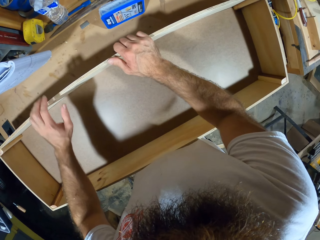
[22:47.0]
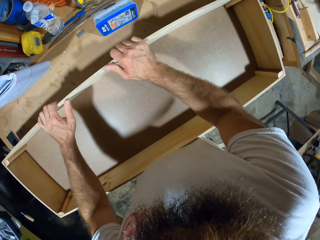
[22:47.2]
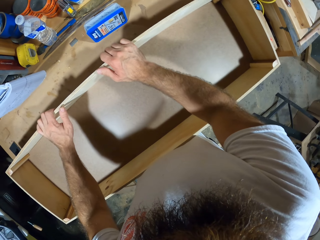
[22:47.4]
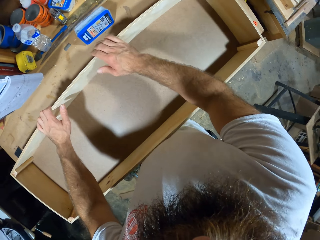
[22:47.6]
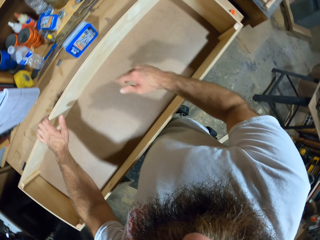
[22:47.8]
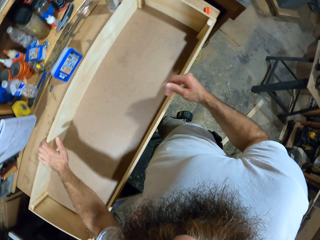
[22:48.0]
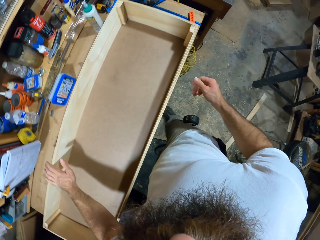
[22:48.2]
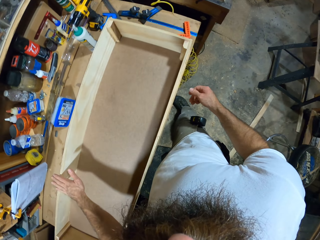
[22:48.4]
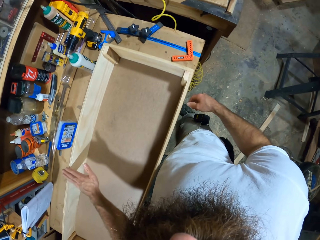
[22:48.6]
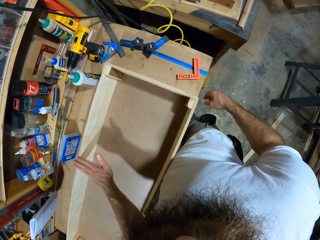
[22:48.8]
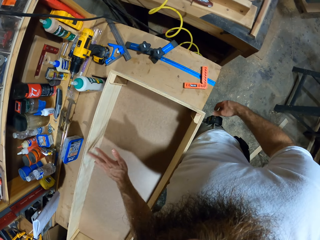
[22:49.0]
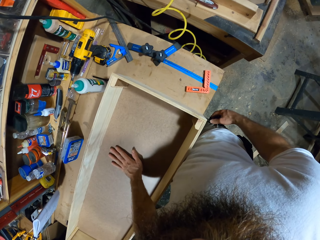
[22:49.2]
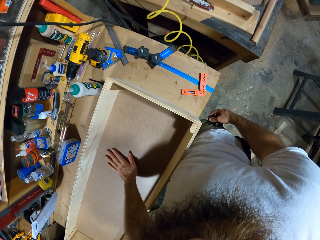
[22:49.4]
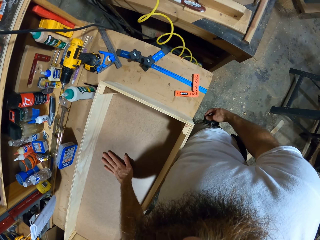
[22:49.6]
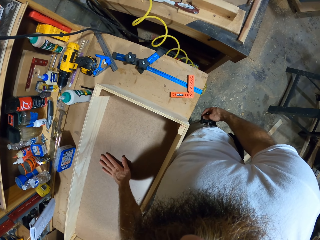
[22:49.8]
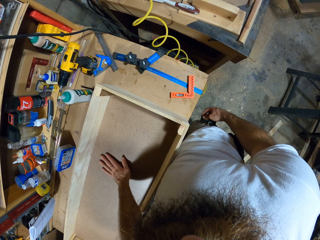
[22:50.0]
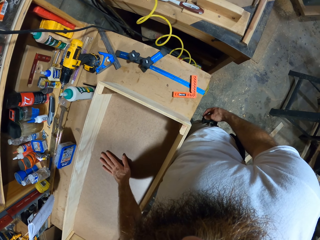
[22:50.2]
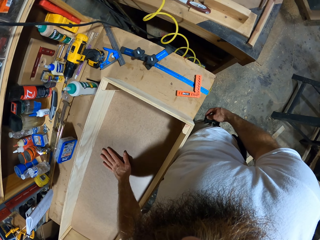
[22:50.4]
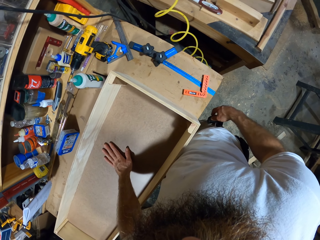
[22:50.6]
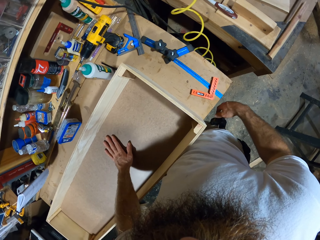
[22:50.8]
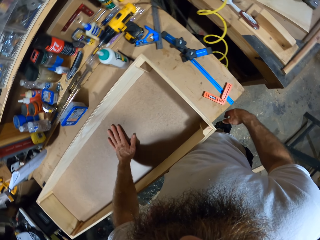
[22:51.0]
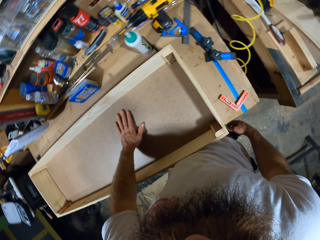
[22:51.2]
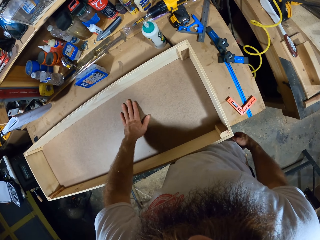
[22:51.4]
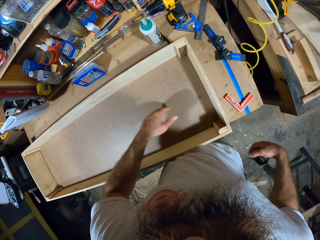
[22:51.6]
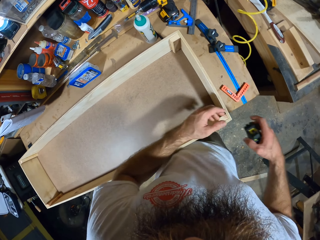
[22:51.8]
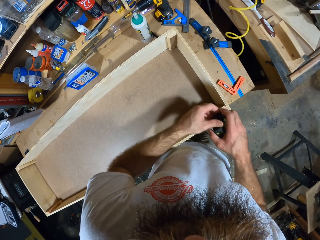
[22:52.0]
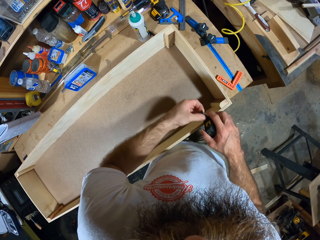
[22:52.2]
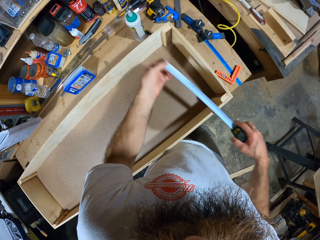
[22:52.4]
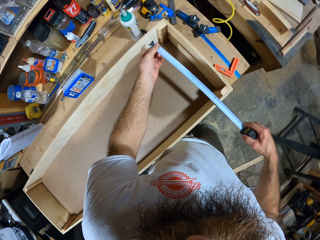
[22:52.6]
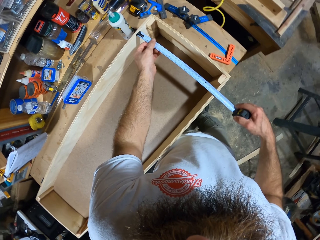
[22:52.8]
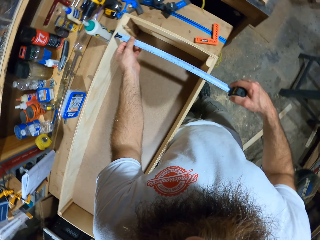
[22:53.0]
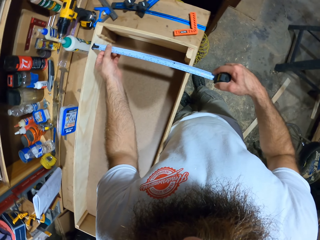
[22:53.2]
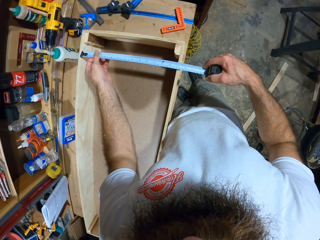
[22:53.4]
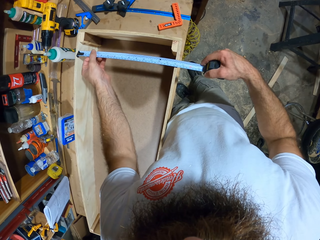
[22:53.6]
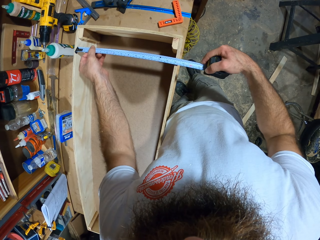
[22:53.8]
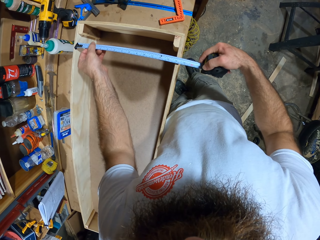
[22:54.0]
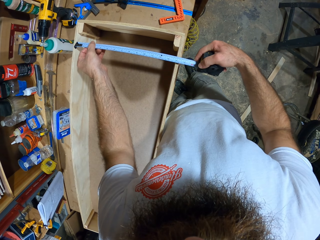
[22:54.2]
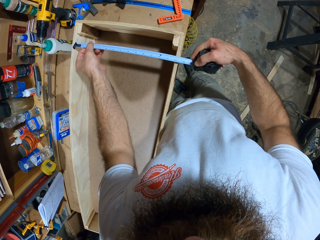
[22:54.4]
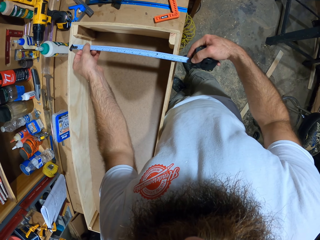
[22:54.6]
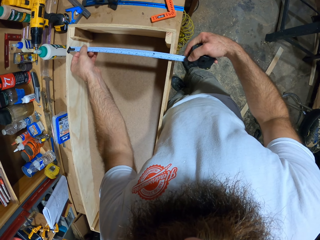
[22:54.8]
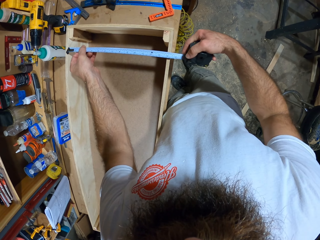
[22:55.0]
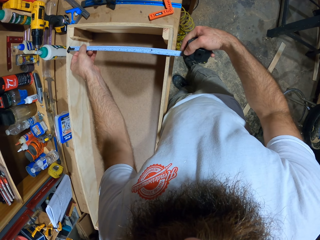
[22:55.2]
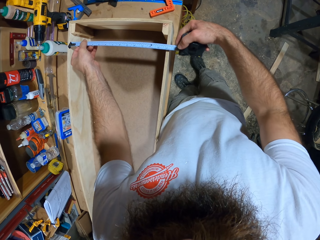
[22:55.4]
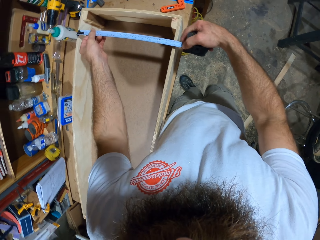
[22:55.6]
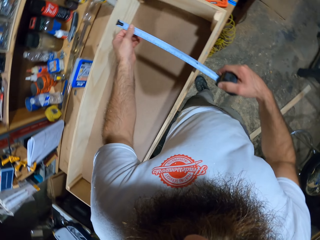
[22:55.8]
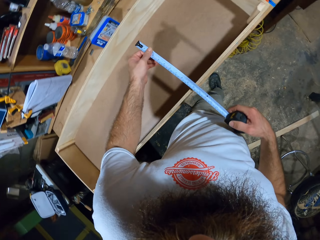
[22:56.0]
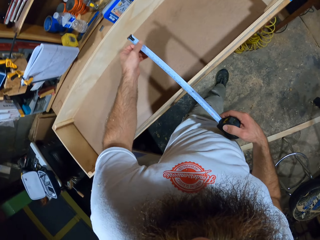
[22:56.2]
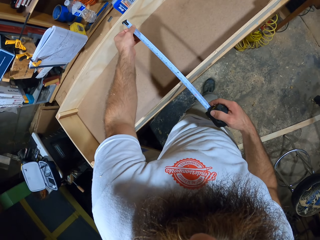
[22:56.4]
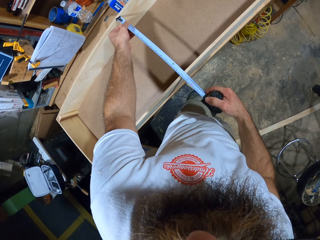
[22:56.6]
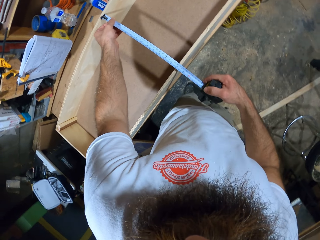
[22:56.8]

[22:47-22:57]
The camera wearer picks up a measuring tape in his pocket with his right hand. He unreels the measuring tape in his right hand with his left hand. He measures the woodwork on the table with the measuring tape in both hands.

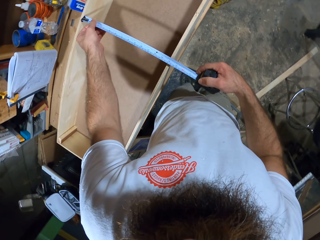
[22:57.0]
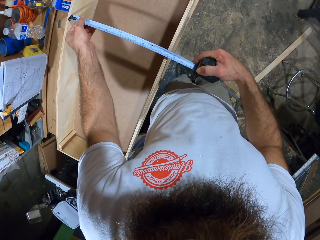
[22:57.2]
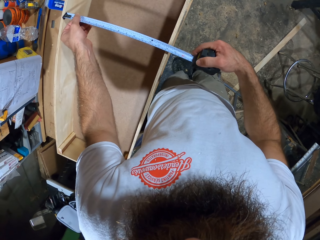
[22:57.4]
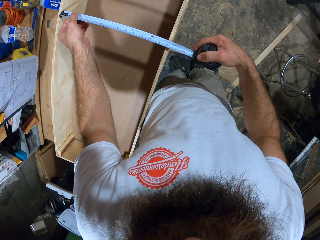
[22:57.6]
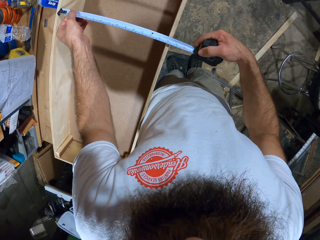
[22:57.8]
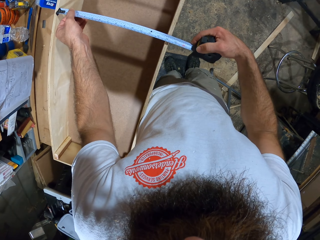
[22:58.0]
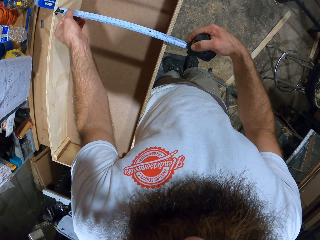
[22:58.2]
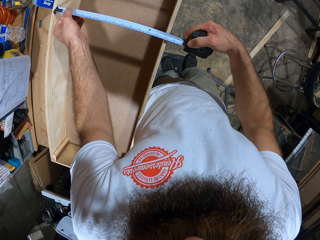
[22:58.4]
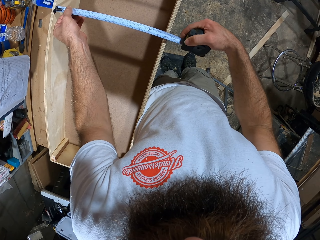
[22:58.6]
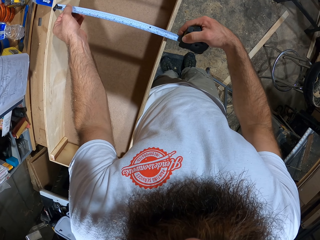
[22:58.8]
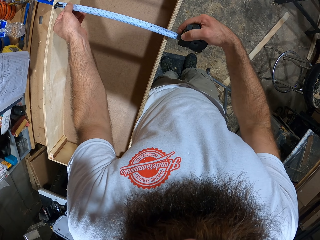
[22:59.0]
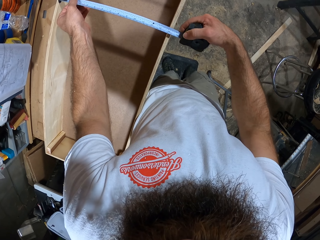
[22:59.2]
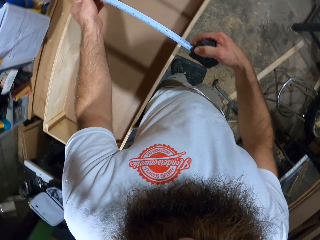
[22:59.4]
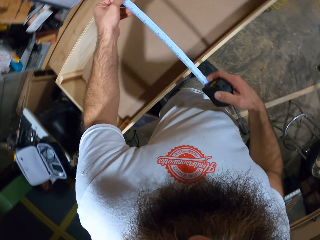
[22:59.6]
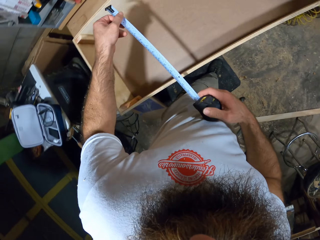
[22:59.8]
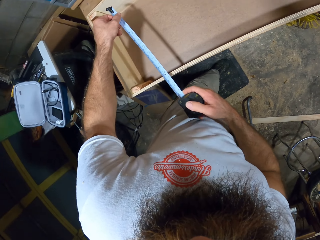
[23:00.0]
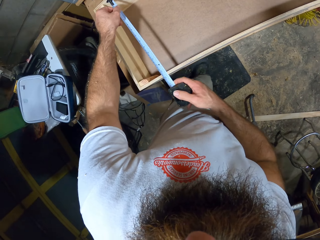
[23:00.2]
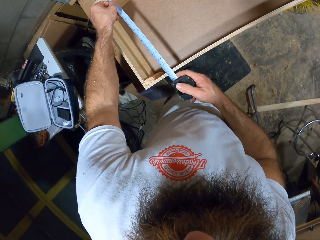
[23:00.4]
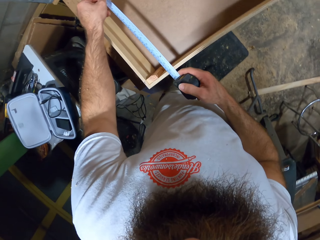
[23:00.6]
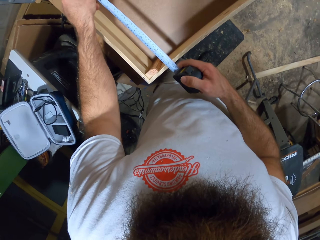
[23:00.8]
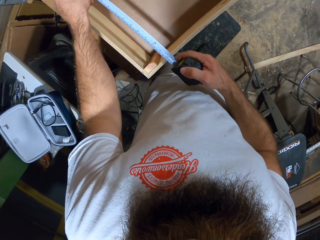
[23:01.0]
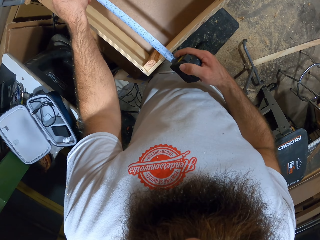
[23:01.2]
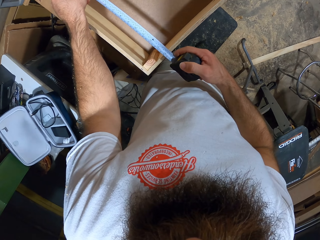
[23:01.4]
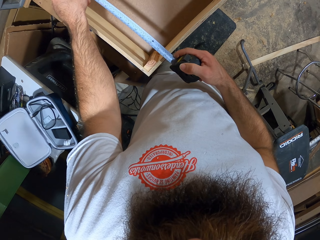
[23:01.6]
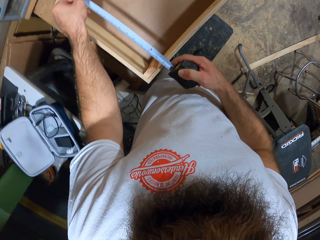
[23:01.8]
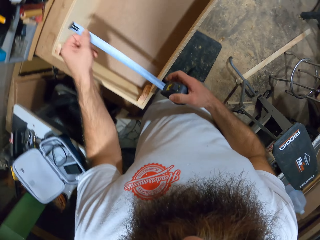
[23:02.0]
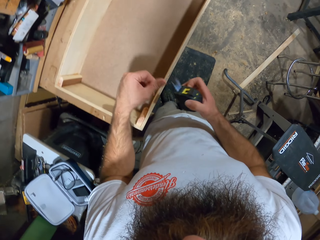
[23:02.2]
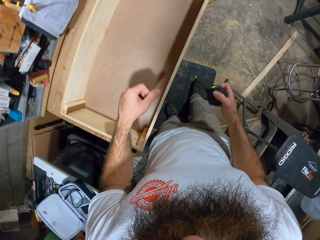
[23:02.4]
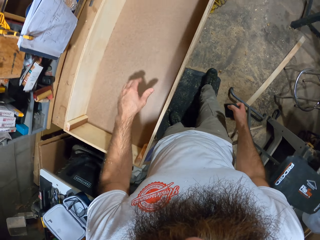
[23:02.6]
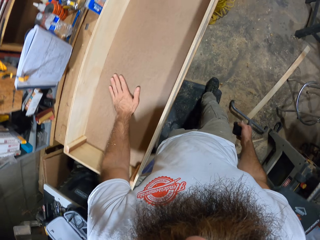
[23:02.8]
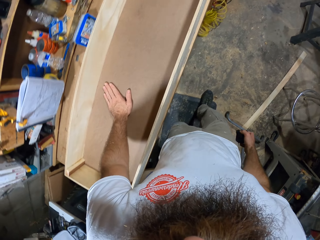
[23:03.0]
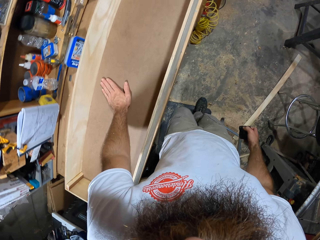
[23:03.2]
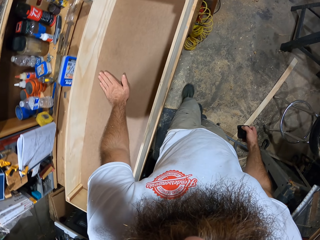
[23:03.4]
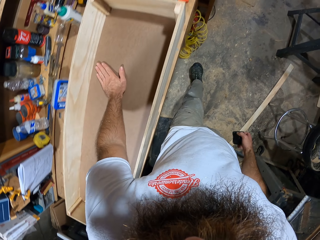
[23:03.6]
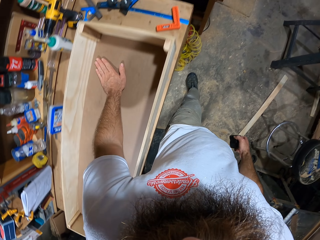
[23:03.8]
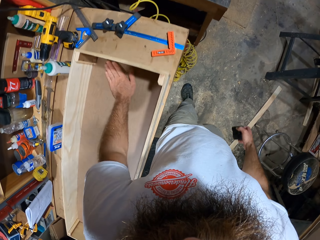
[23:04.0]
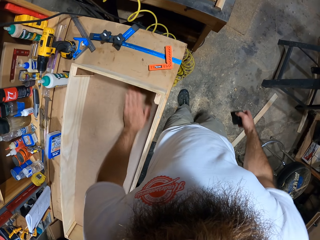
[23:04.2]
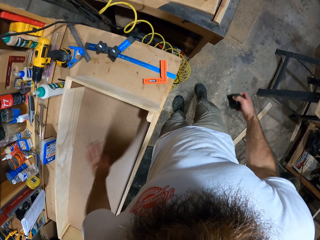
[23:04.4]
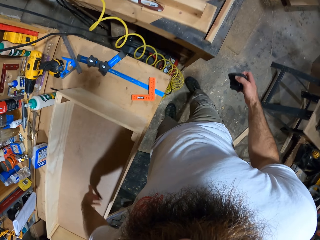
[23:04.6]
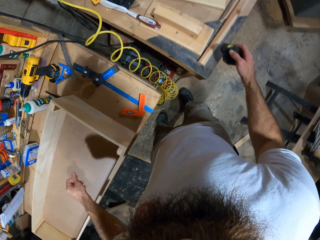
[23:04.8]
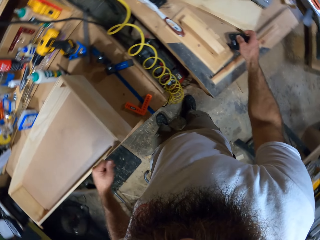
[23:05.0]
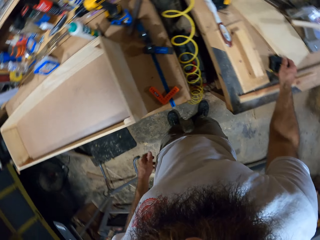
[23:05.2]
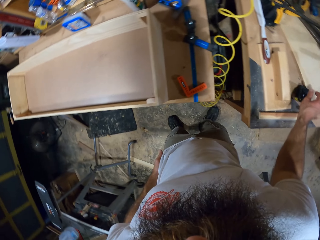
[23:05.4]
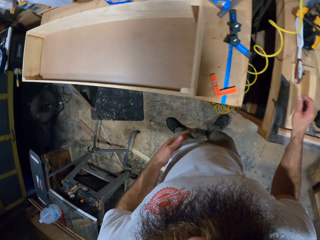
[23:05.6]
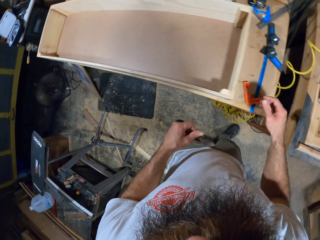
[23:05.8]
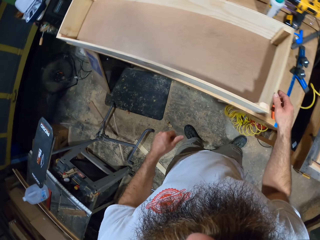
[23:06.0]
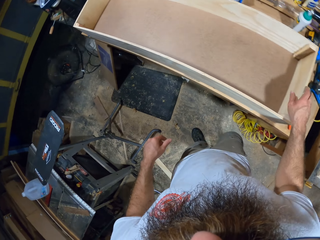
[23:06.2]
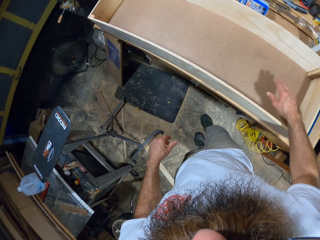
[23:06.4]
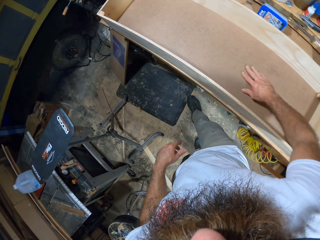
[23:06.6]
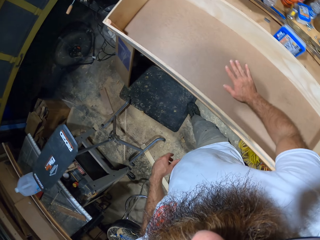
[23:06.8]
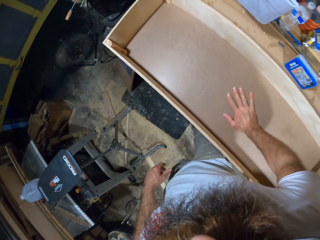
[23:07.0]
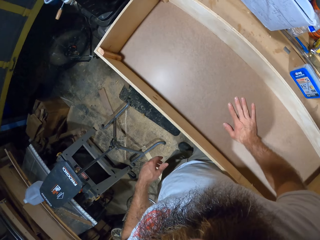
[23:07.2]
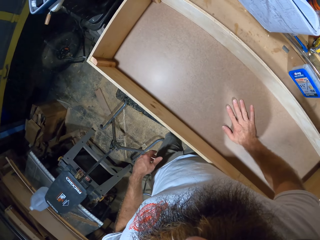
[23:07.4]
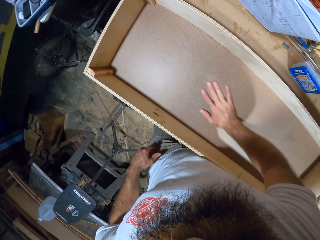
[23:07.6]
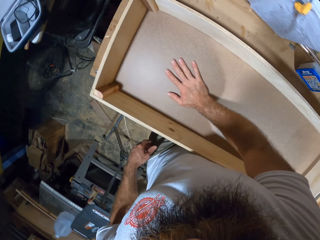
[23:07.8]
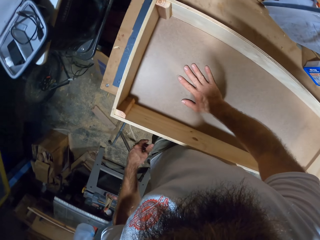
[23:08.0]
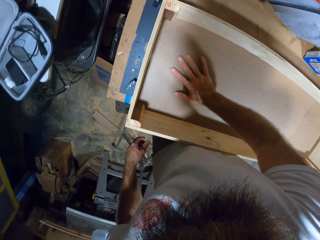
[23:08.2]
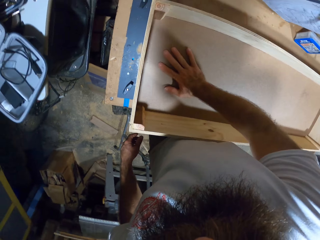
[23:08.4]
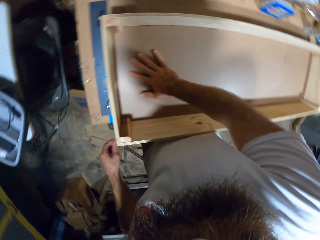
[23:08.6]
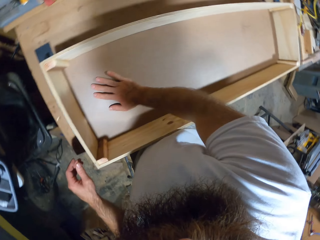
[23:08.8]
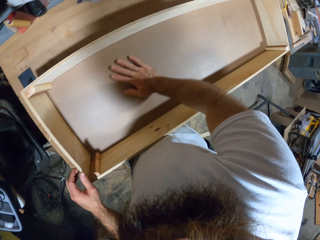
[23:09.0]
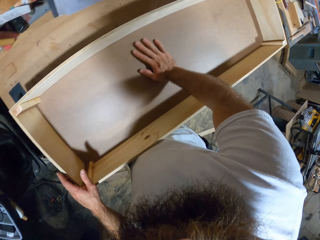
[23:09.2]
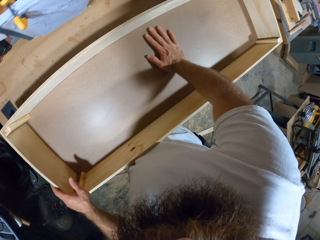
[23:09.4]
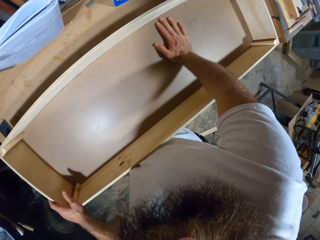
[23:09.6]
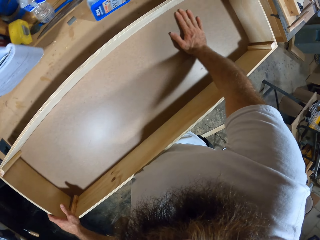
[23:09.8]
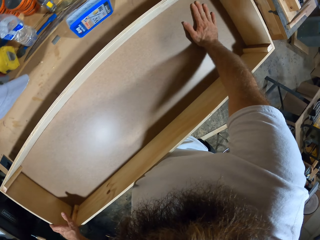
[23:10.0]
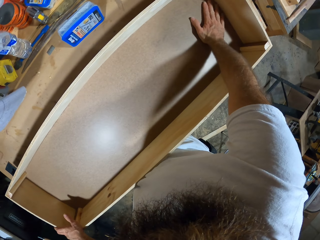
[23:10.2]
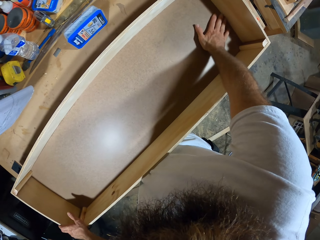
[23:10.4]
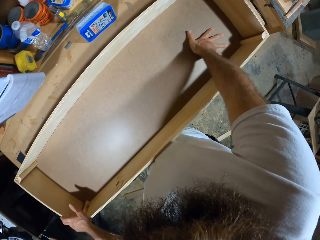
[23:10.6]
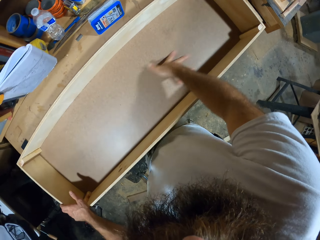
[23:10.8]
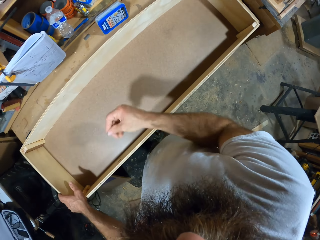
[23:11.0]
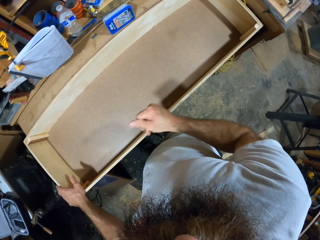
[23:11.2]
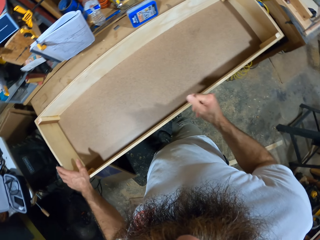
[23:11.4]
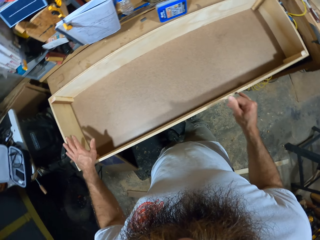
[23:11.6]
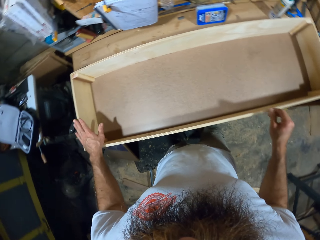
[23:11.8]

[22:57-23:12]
The camera wearer measures the woodwork on the table with the measuring tape in both hands. He measures the woodwork on the table again. He walks. He rubs the woodwork on the table with his left hand. He drops the measuring tape in his right hand on the table. He walks. He rubs the woodwork on the table with his right hand. He touches in the wooden box. He places his left hand on the woodwork on the table.
